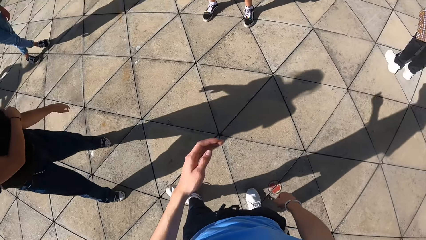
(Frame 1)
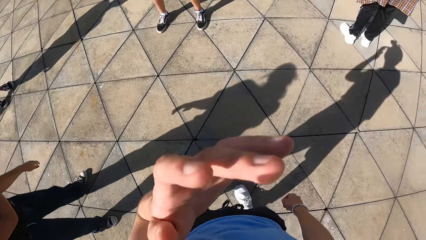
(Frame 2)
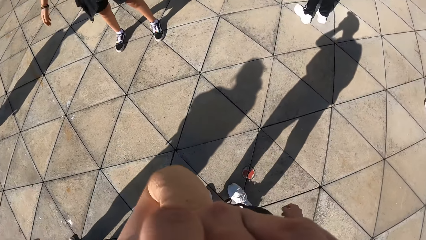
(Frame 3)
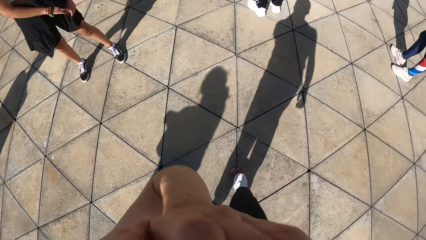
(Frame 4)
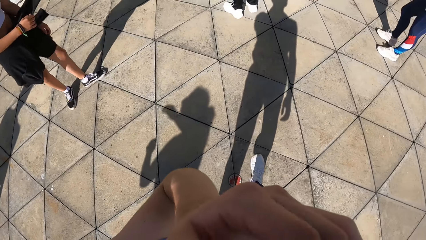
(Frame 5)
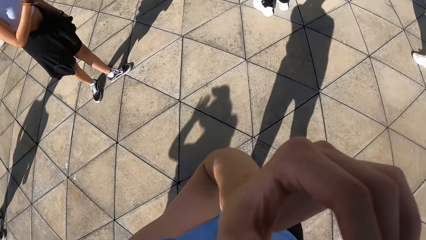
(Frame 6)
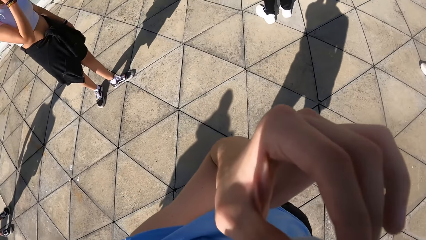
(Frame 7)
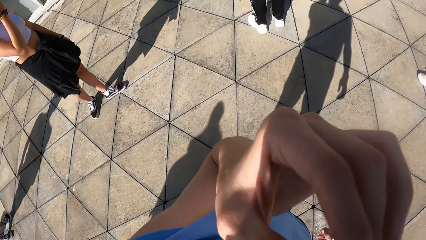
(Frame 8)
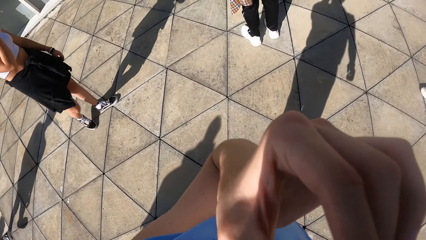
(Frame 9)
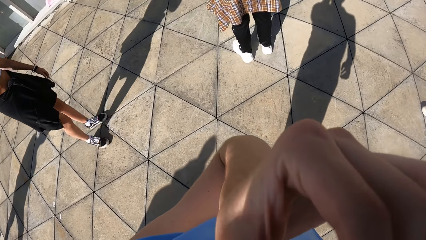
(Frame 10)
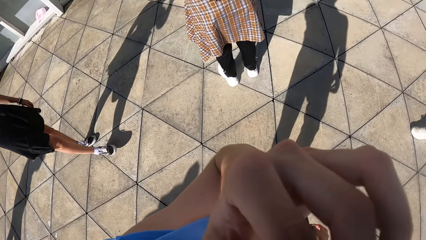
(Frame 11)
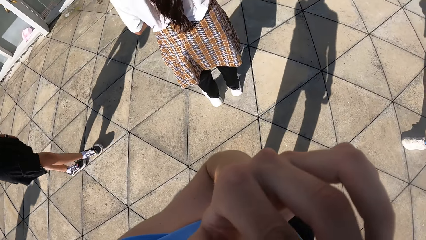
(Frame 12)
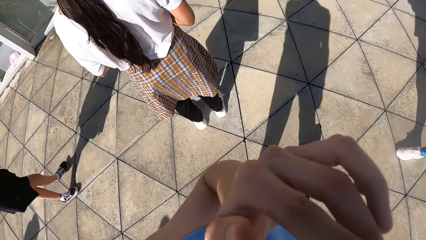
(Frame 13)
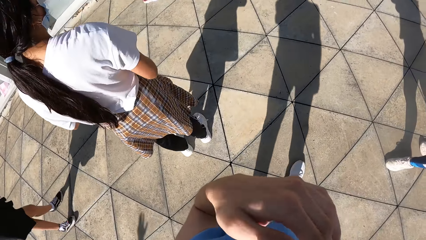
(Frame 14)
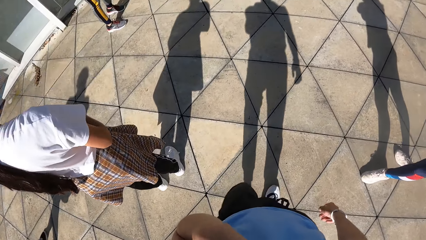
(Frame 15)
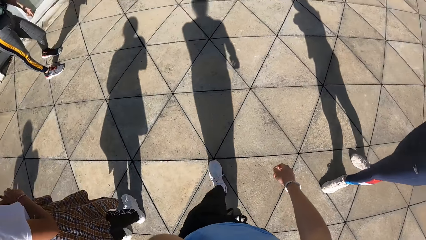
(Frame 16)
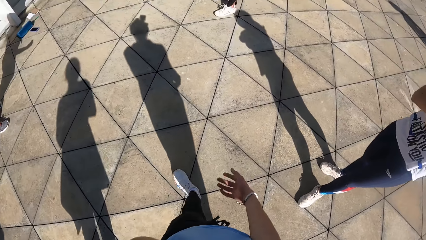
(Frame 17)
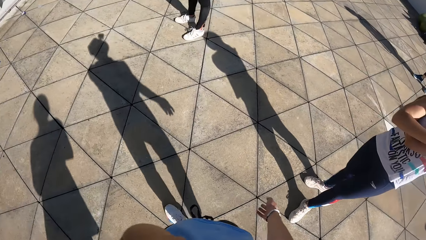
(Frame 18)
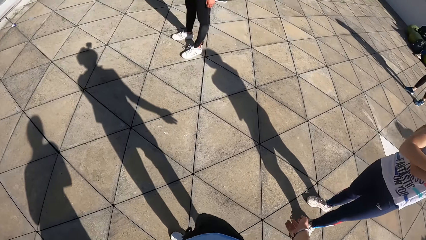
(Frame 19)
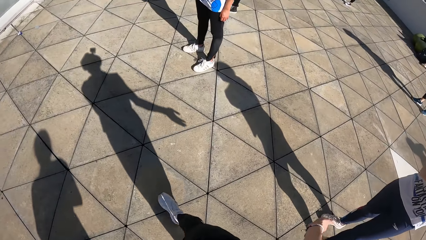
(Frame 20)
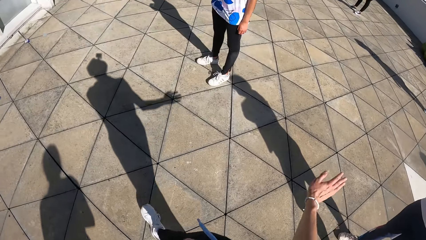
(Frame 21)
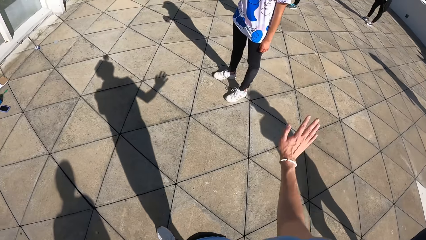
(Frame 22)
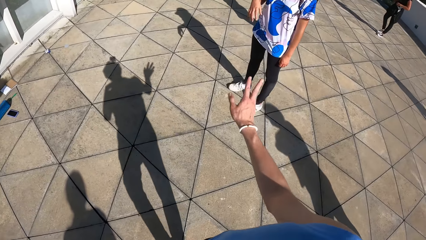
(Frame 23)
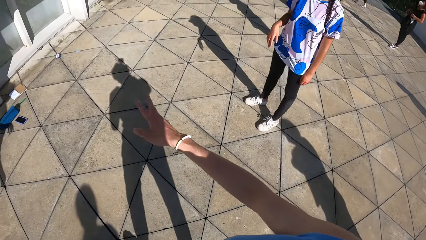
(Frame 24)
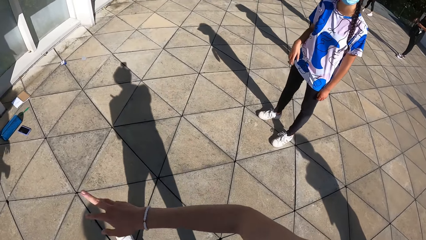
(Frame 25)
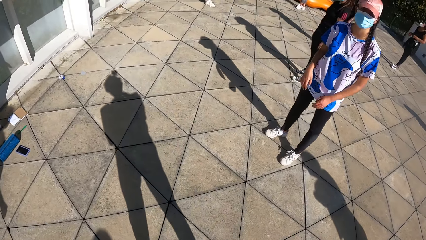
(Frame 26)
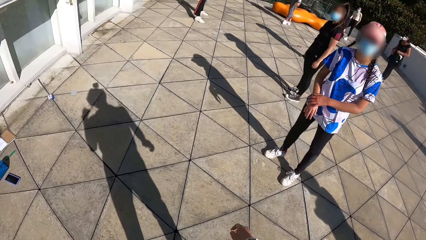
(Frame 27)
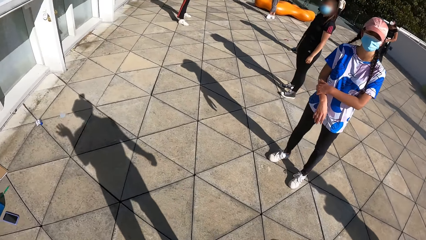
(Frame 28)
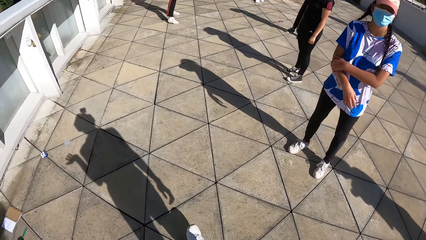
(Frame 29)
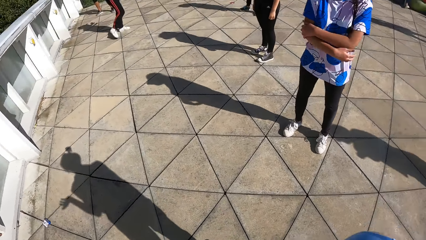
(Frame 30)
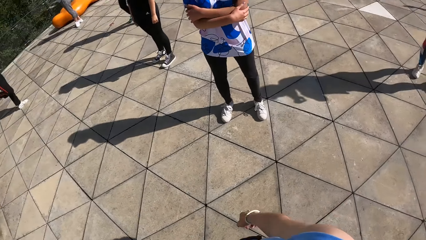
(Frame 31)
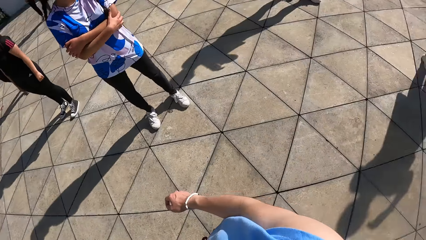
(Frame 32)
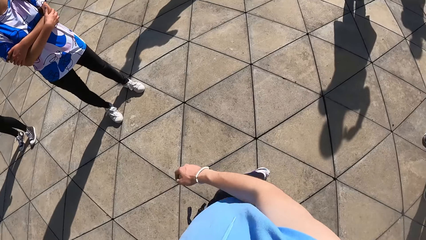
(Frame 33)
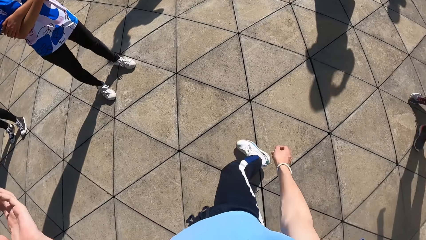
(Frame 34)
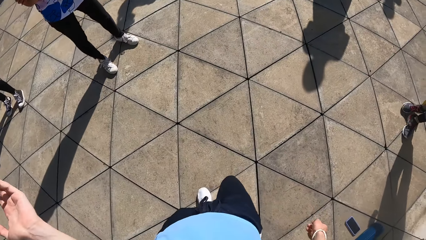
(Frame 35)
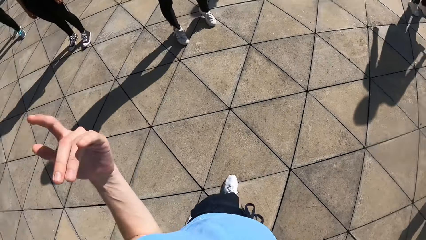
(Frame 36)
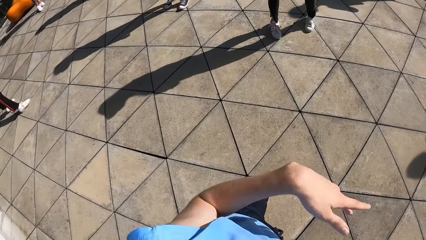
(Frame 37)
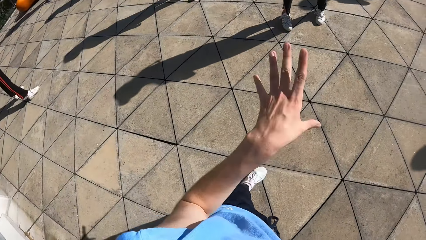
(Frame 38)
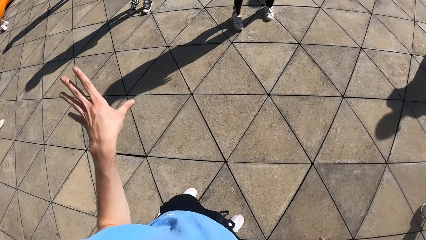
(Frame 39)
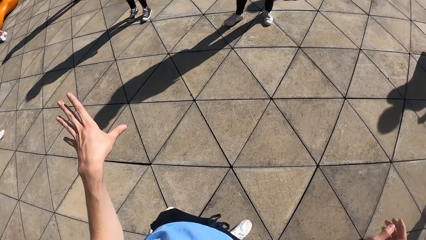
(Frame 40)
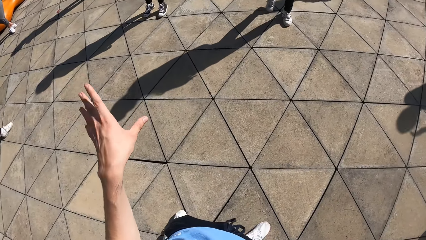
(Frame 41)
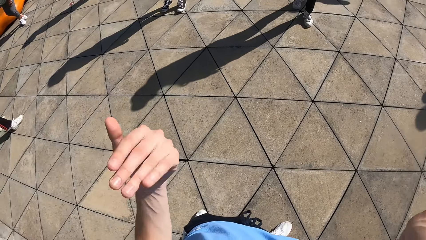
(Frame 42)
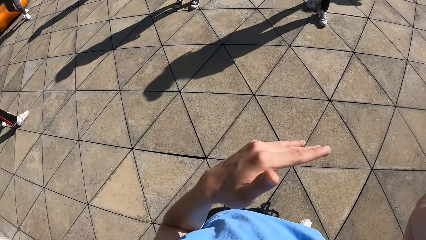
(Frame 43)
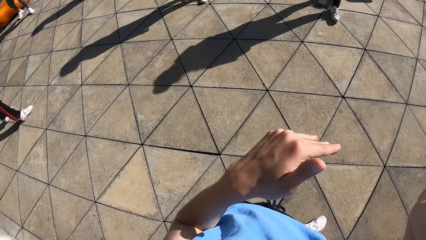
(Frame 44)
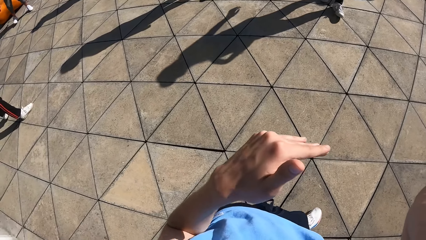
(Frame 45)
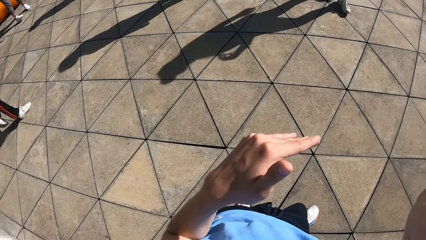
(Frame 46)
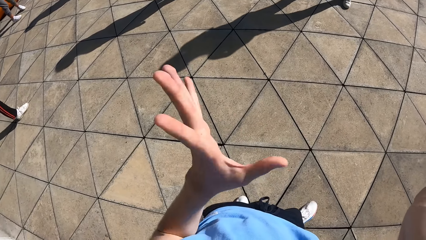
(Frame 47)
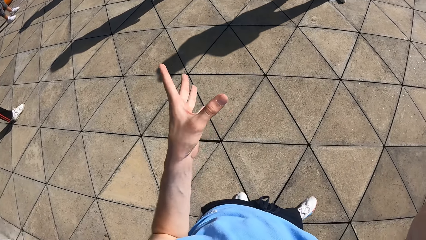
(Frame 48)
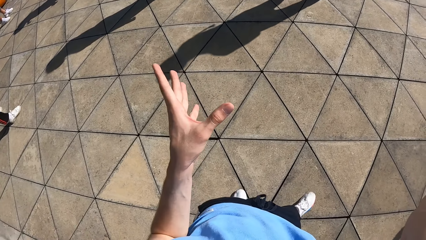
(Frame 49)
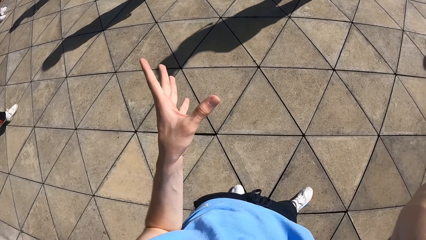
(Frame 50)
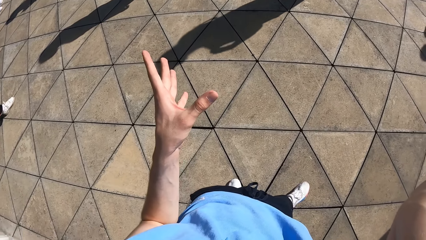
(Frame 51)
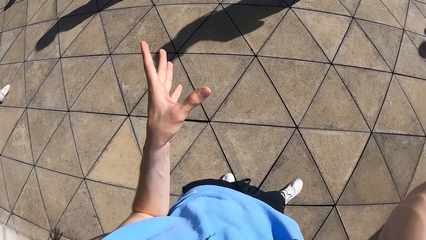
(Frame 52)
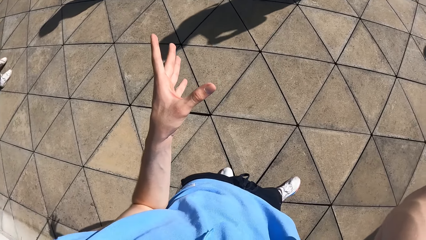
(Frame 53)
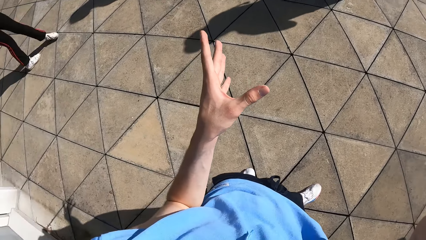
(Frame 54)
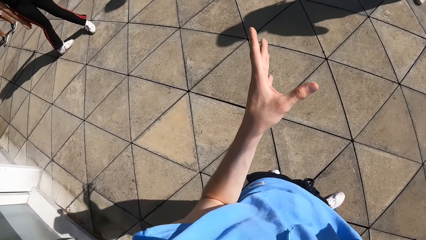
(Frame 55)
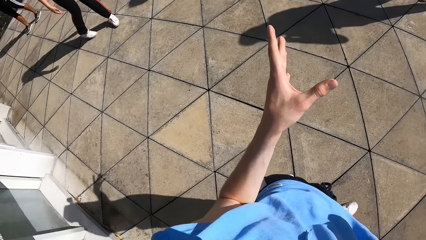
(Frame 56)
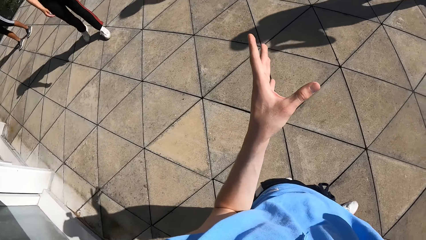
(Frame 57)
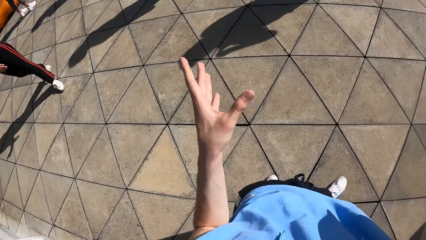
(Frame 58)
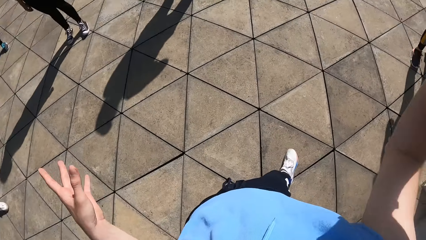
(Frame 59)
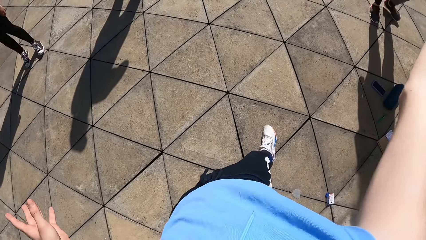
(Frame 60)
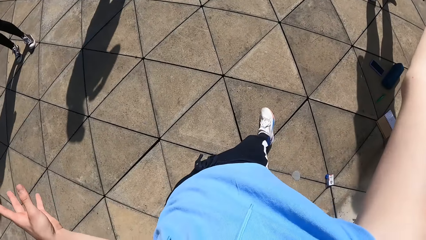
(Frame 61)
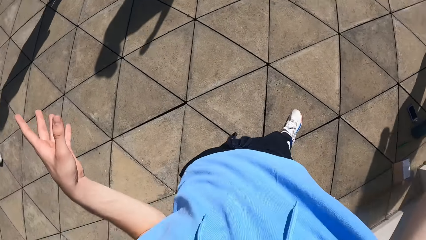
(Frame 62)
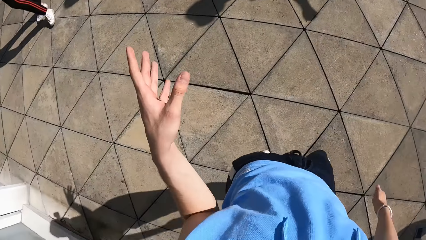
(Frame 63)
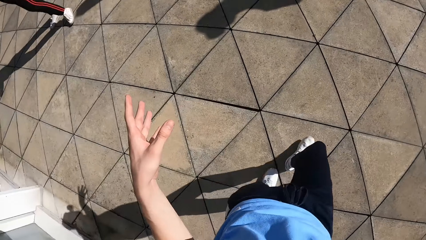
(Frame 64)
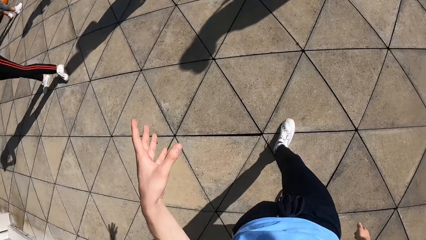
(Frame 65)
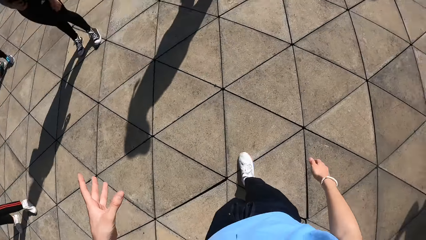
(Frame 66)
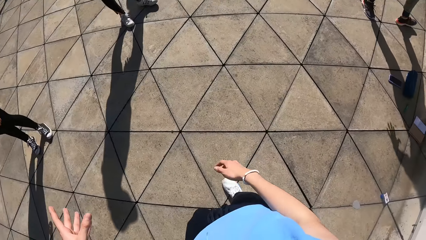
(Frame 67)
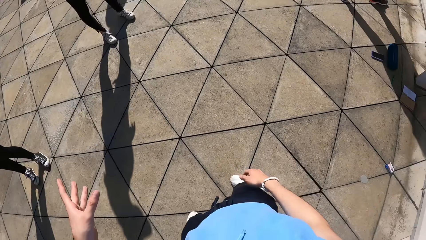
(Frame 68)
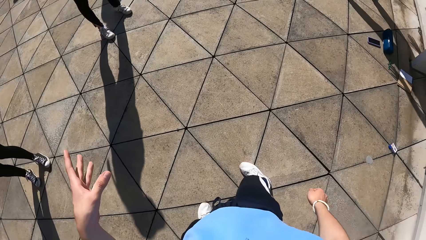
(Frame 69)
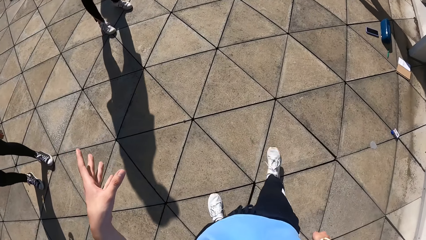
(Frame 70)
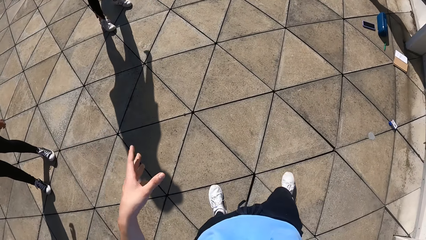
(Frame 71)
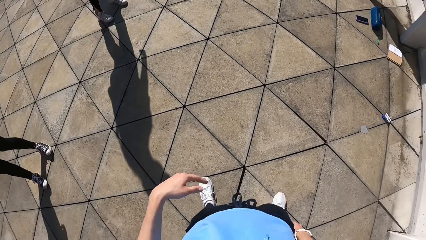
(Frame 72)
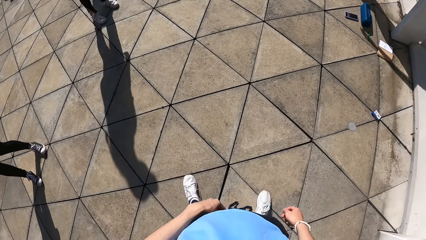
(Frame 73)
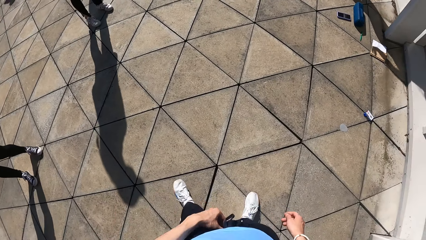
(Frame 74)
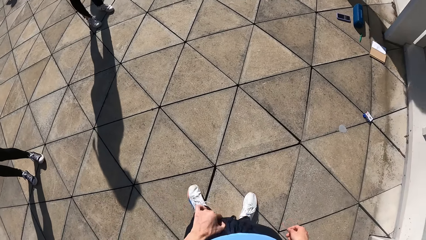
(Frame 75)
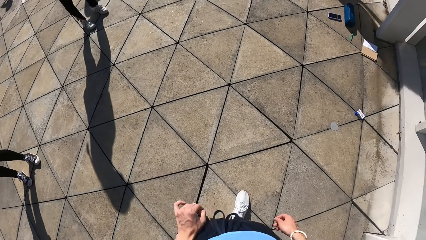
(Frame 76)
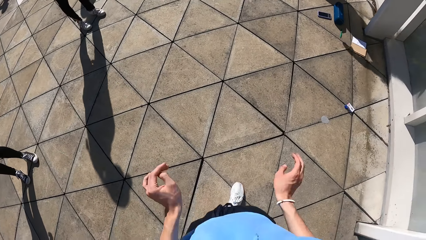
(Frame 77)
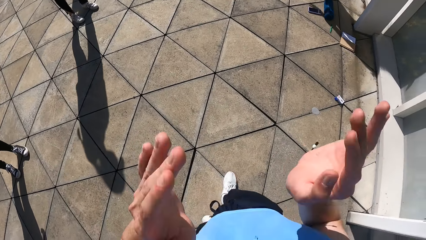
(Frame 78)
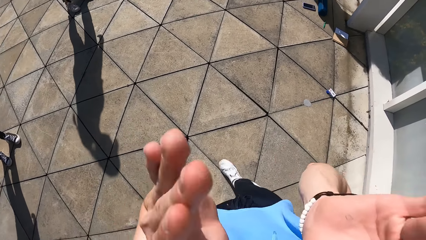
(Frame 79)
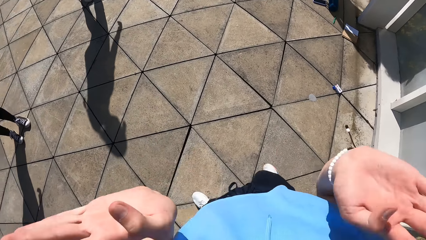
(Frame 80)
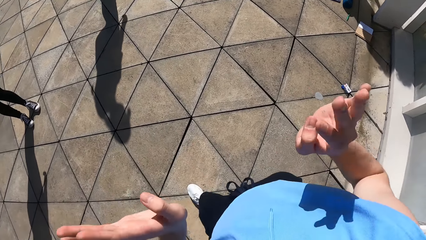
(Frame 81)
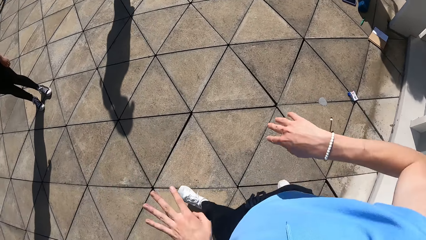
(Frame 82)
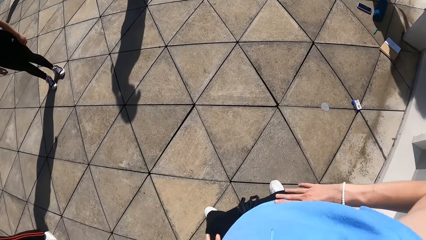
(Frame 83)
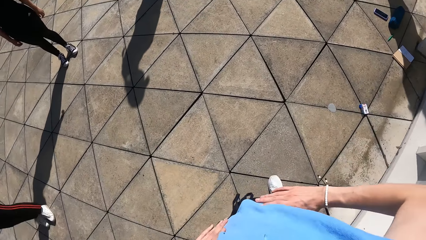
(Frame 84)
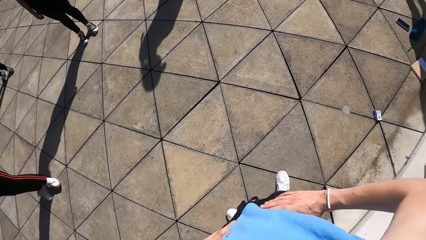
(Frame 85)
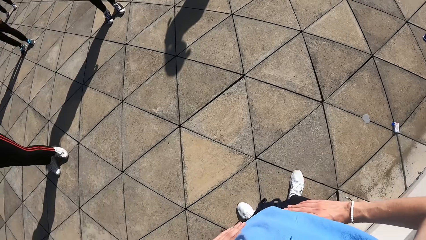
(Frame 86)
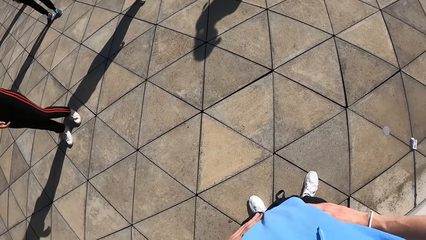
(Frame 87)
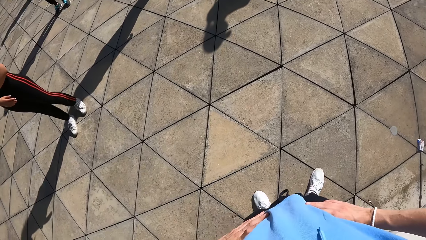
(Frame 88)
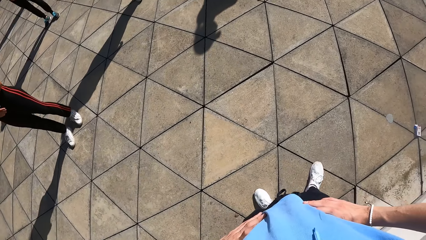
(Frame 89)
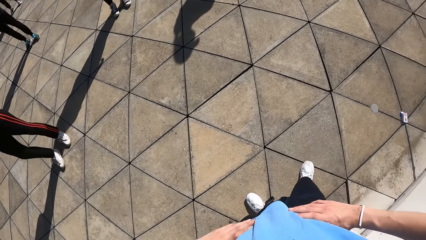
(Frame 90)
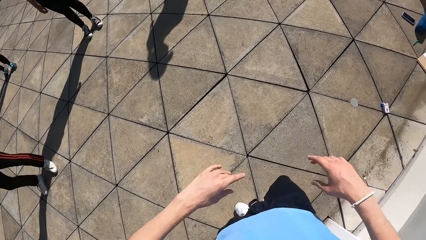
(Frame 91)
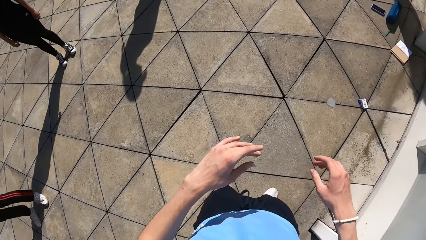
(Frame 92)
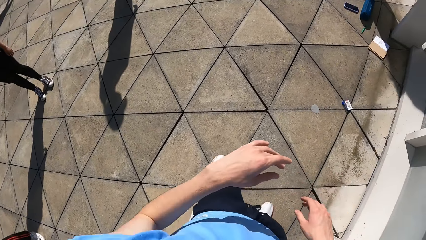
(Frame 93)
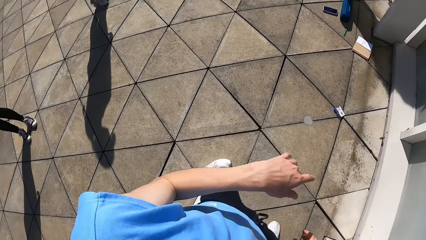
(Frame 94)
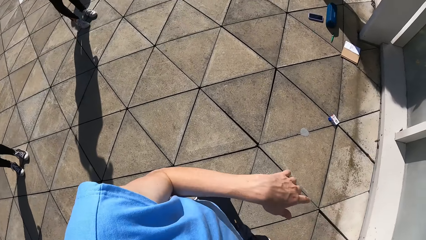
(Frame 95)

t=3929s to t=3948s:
The camera wearer touches his face with his left hand. He walks around the ground. He interacts with the group of people. He moves his right hand. He moves his left hand. He moves his hands. He holds his waist.
